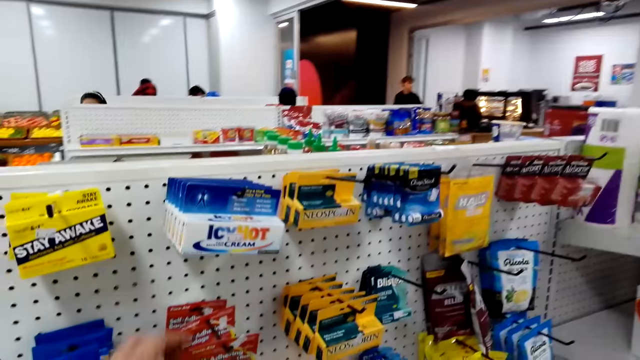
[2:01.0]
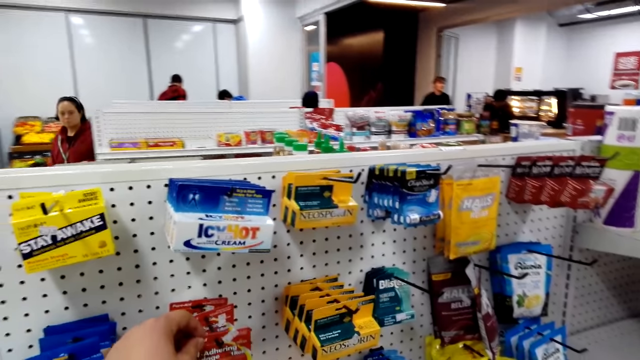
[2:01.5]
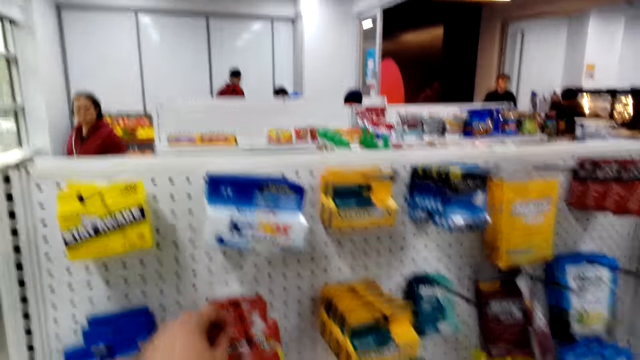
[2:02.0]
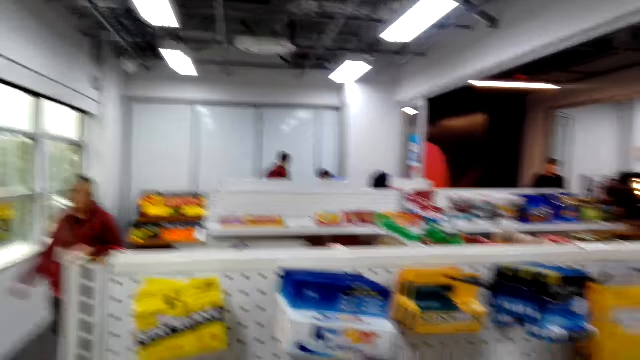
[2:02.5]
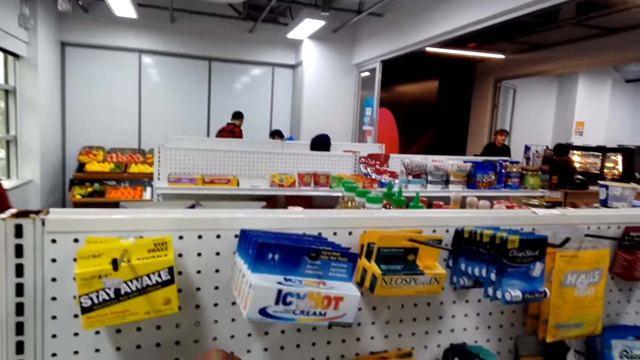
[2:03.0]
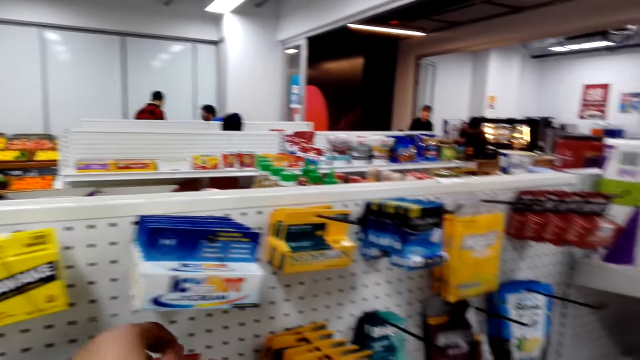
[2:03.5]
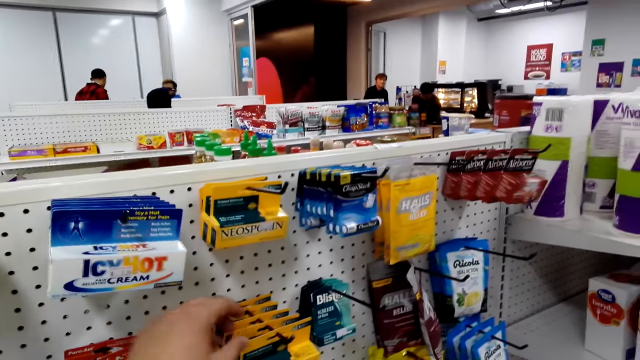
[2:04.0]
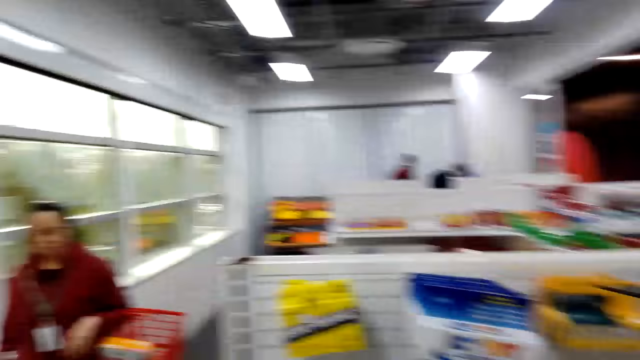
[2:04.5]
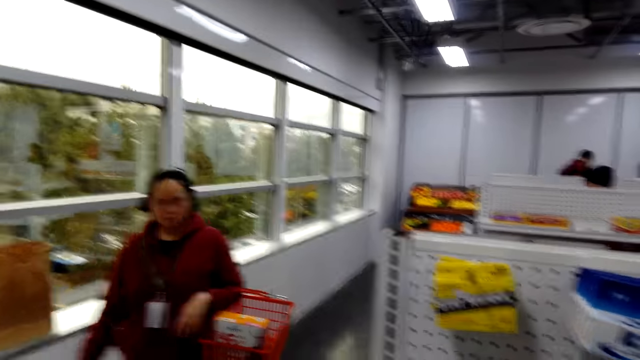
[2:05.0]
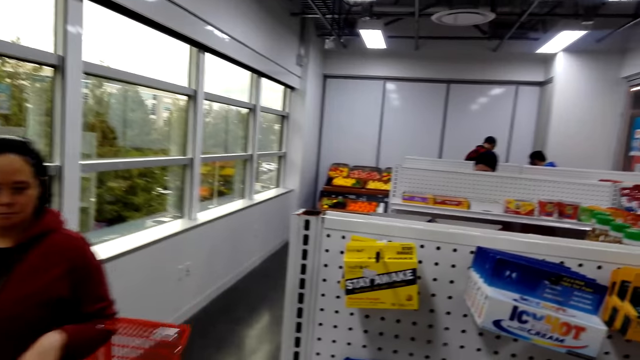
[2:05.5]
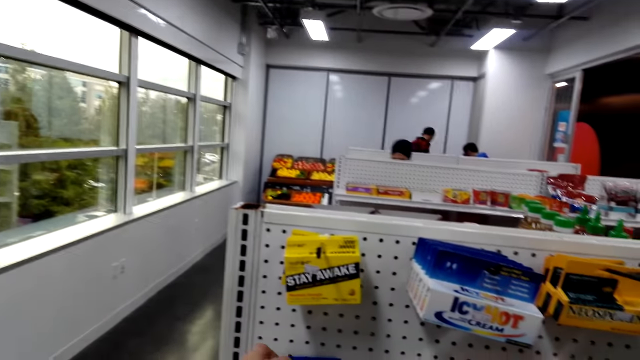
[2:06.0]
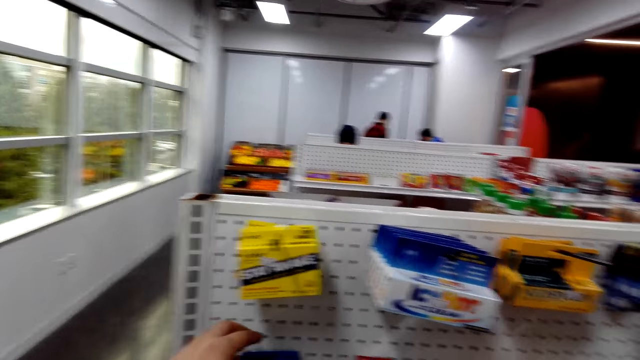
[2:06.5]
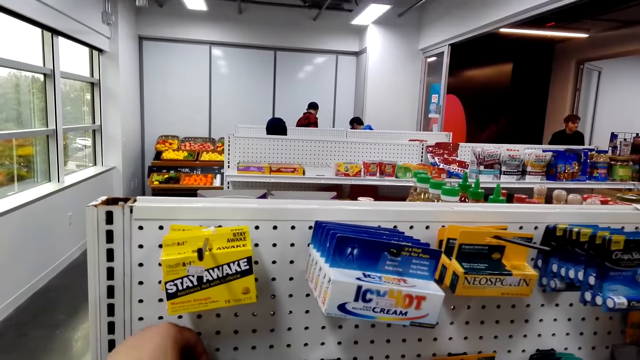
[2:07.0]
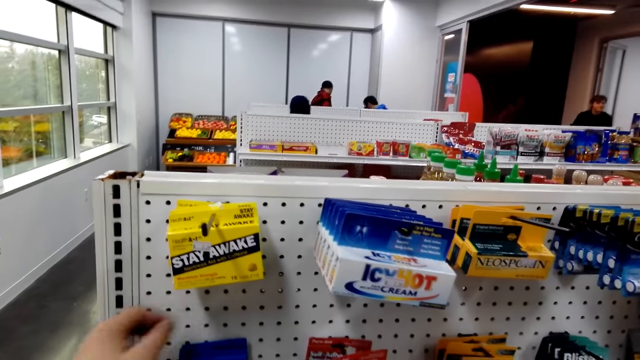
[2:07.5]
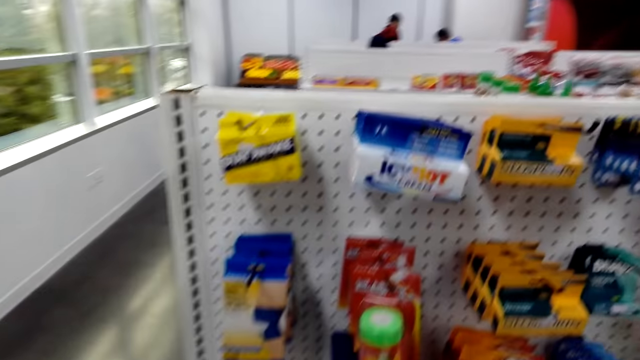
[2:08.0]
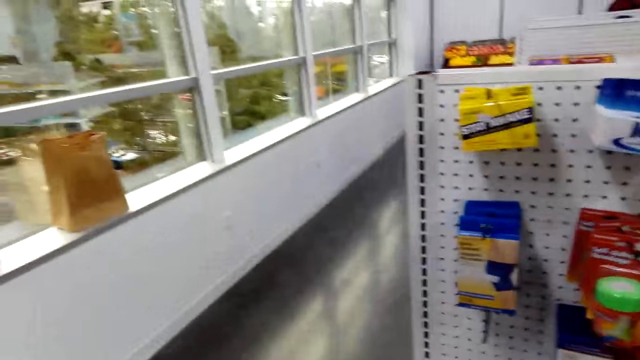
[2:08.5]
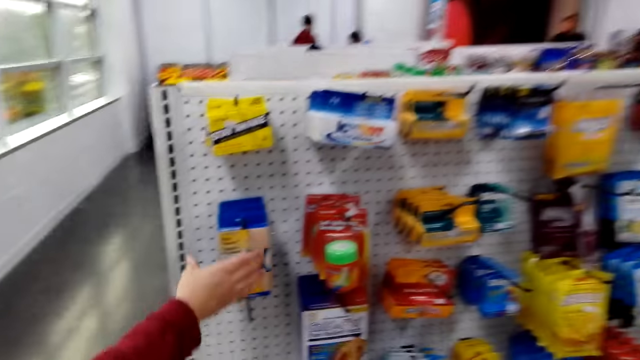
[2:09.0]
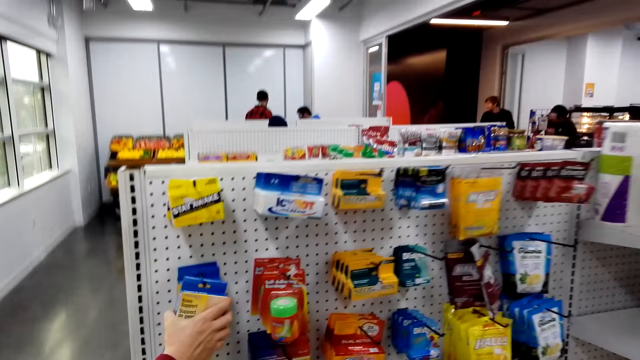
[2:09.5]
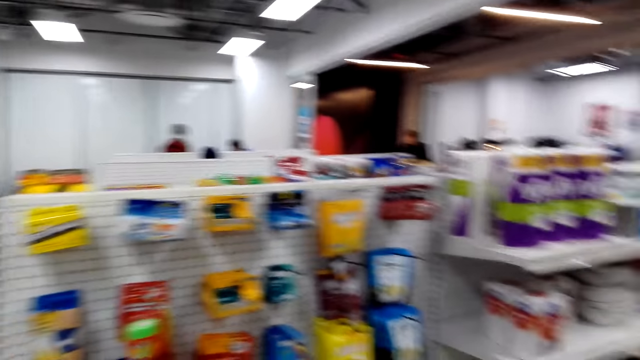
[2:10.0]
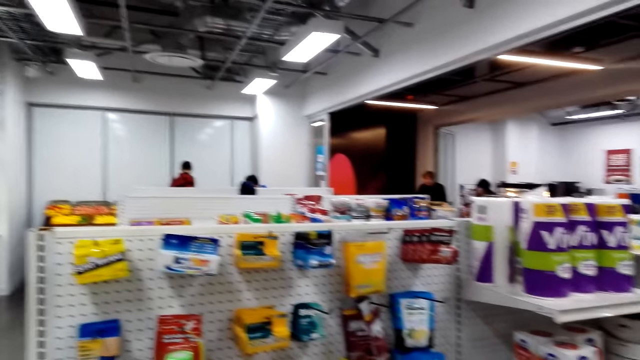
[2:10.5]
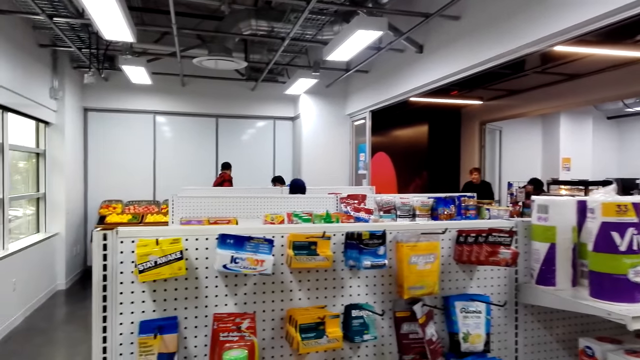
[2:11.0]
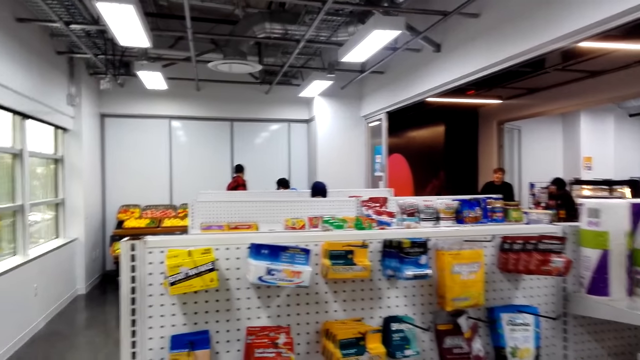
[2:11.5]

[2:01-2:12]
The camera wearer shops items in the supermarket. A person shops in the supermarket. The person takes an item.

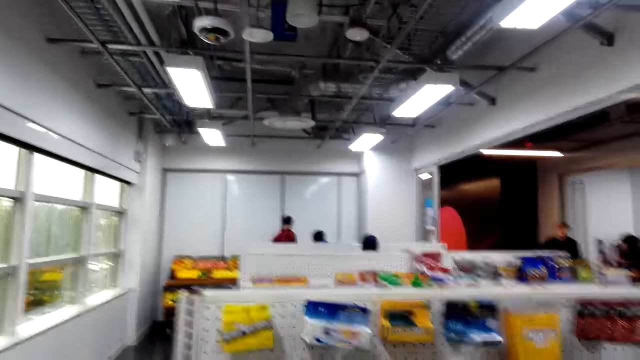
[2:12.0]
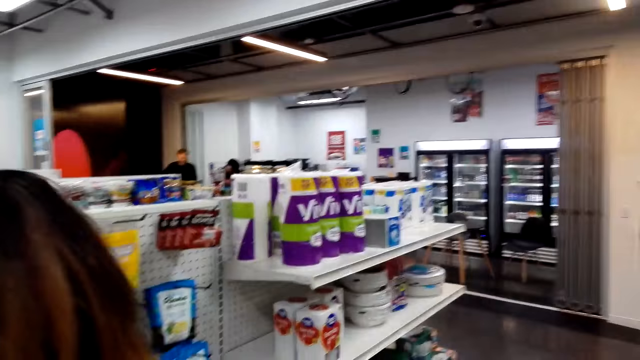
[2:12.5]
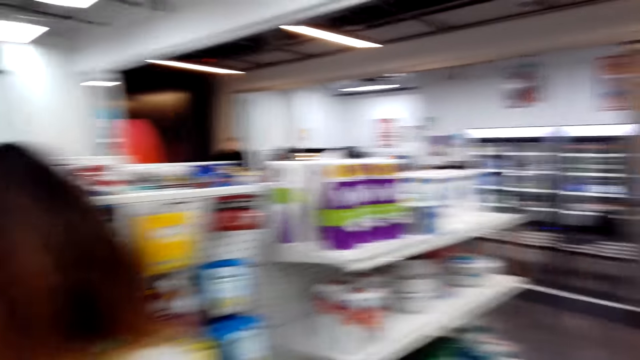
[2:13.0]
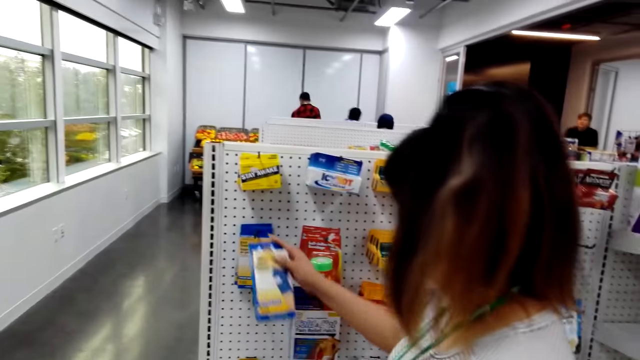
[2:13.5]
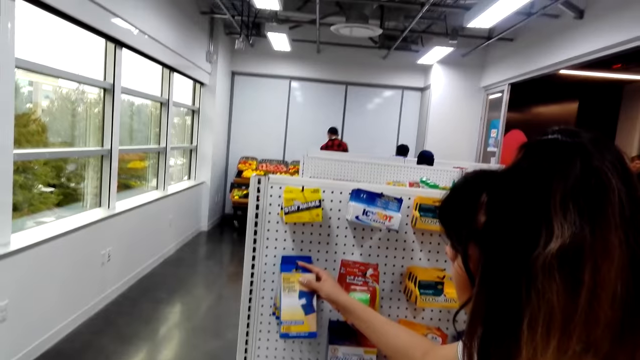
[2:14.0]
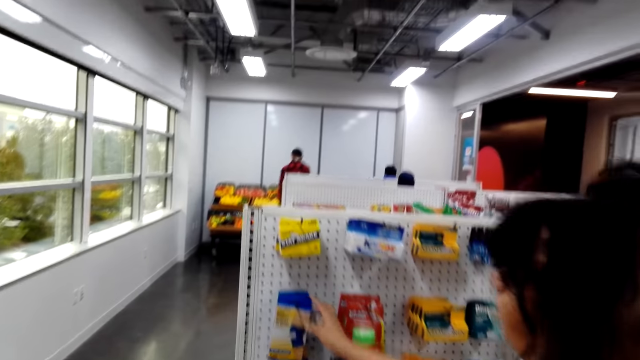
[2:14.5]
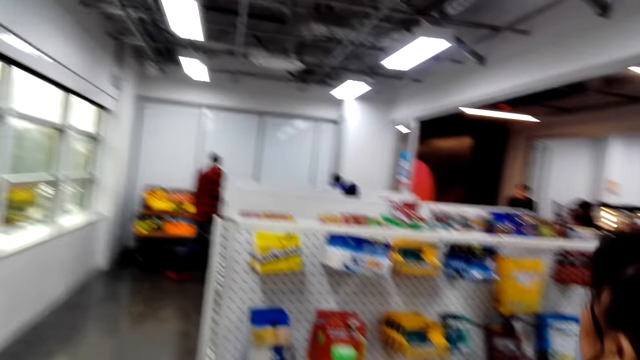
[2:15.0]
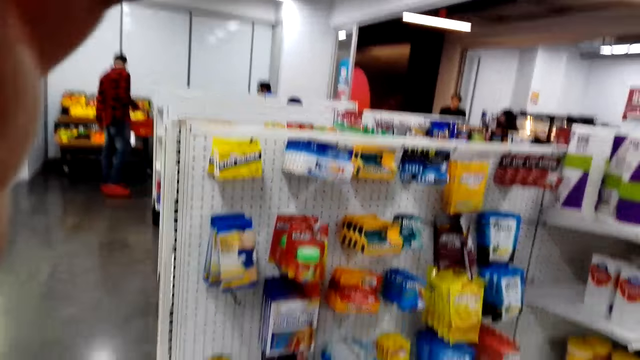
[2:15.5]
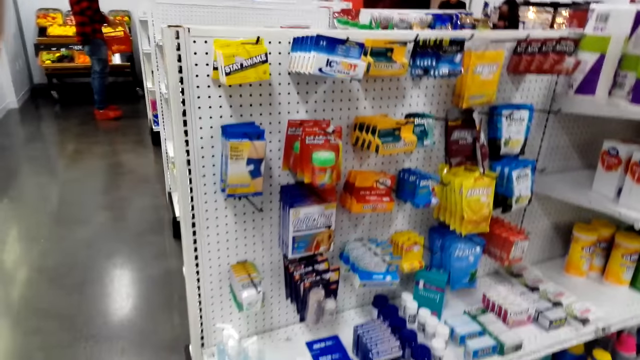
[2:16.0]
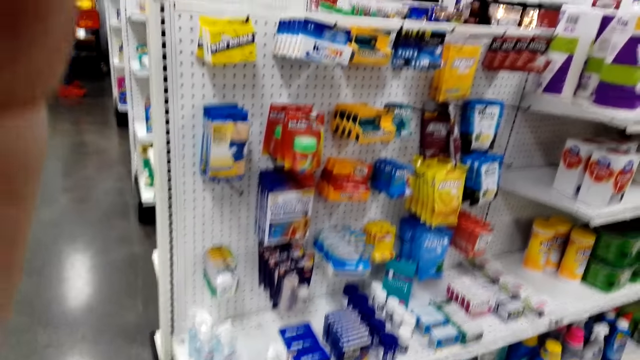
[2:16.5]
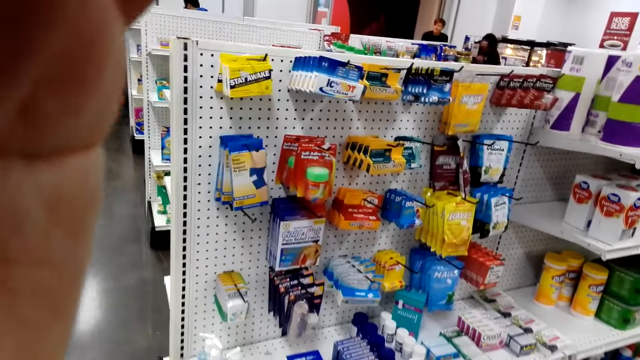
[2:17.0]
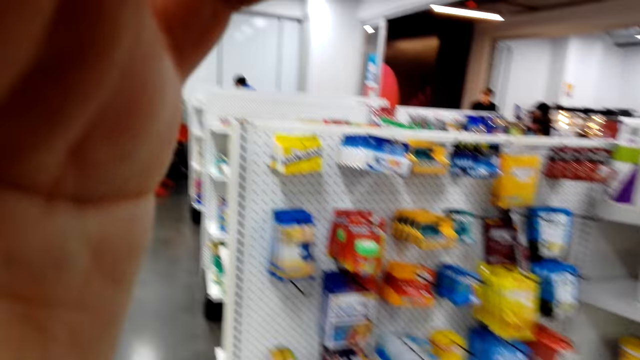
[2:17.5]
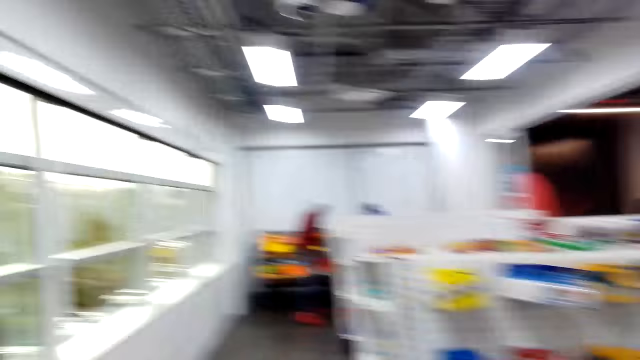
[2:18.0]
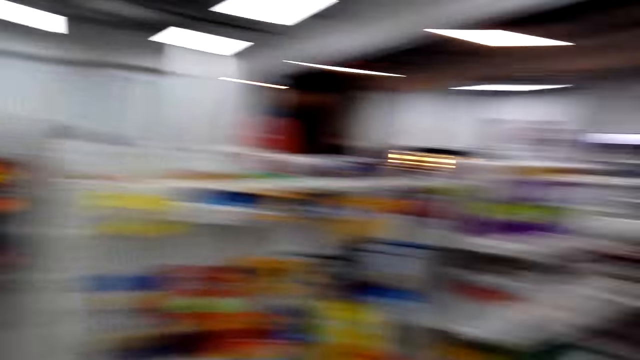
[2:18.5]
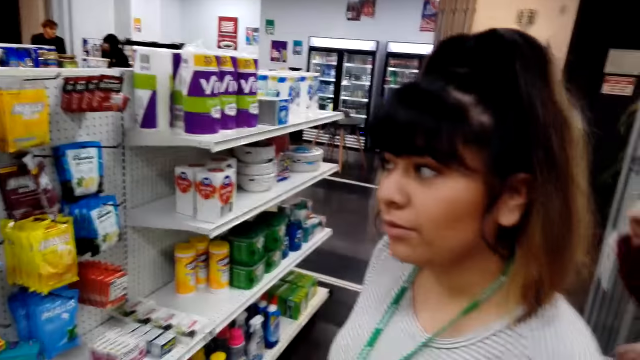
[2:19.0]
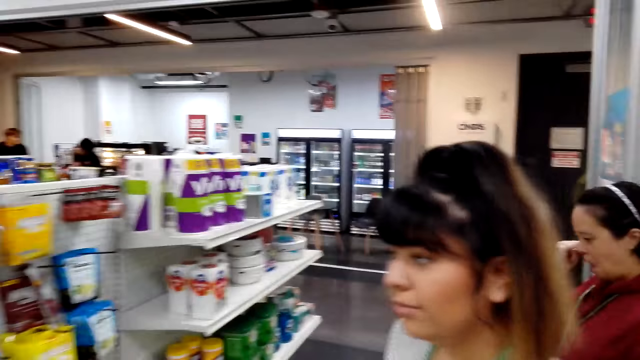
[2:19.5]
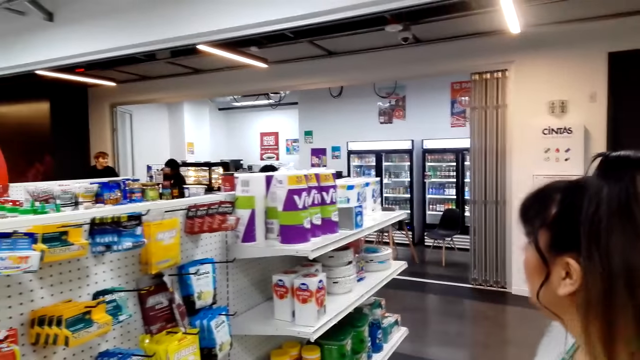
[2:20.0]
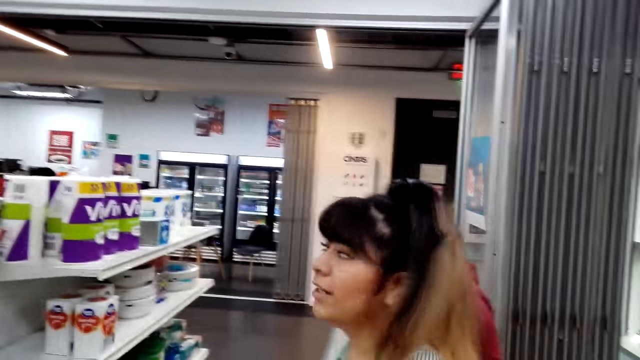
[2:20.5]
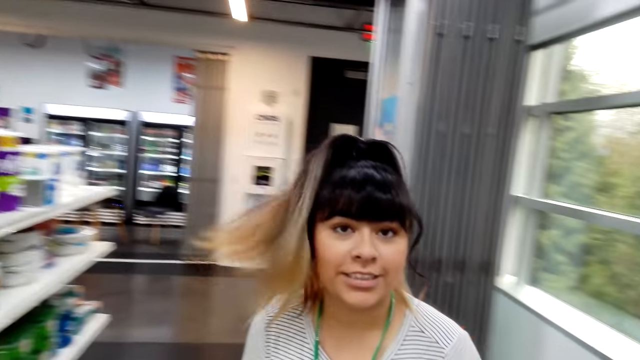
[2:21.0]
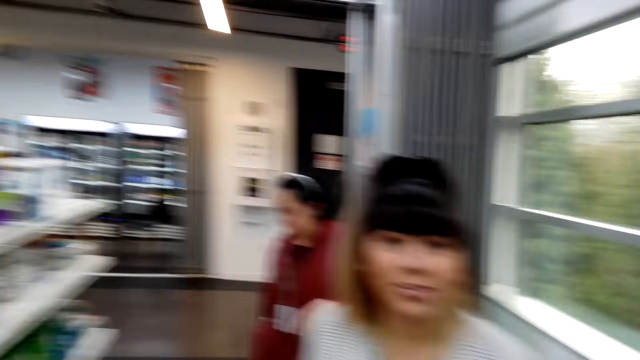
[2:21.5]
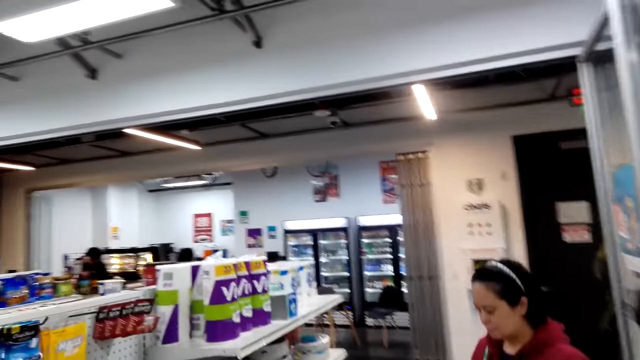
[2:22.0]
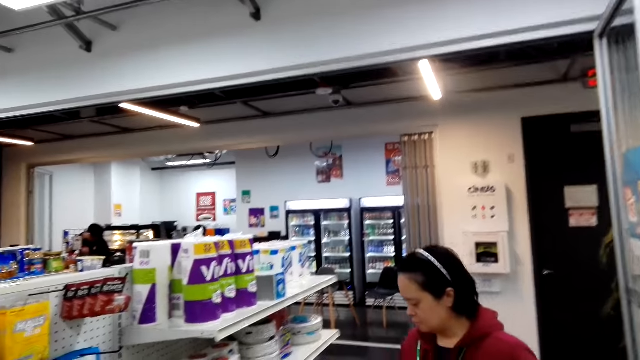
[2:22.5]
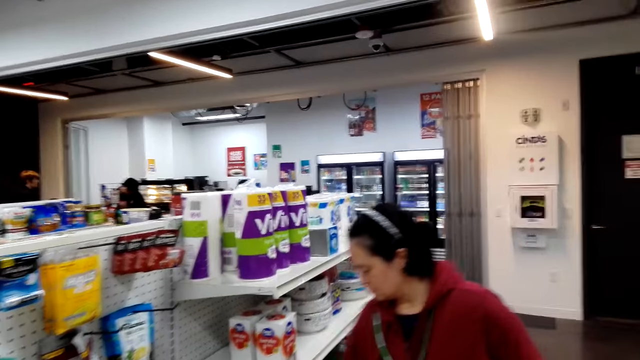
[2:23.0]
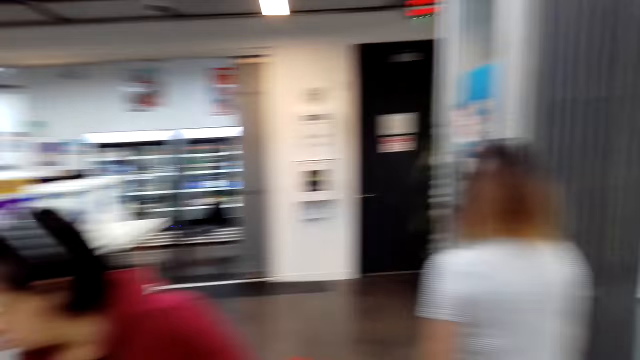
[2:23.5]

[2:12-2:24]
The camera wearer looks around. A person holds an item. The camera wearer adjusts the head camera. Another person shops in the supermarket. The camera wearer looks around. The first person talks with the camera wearer.
